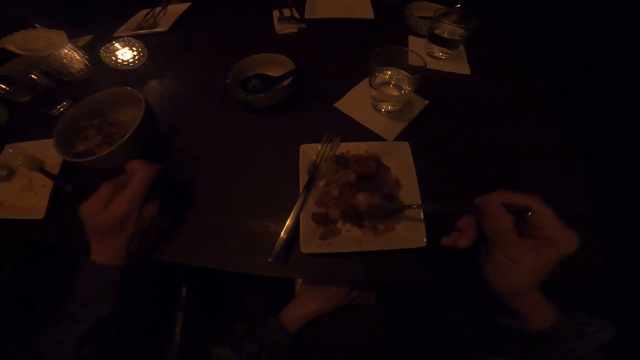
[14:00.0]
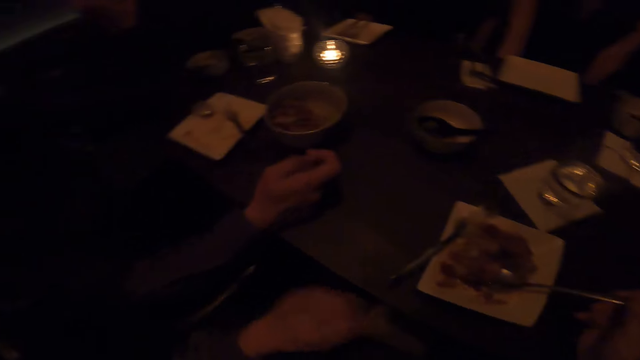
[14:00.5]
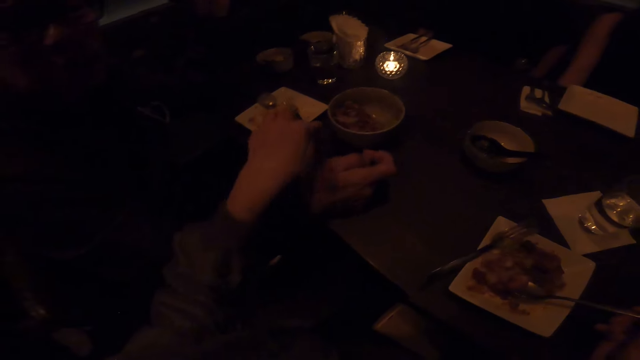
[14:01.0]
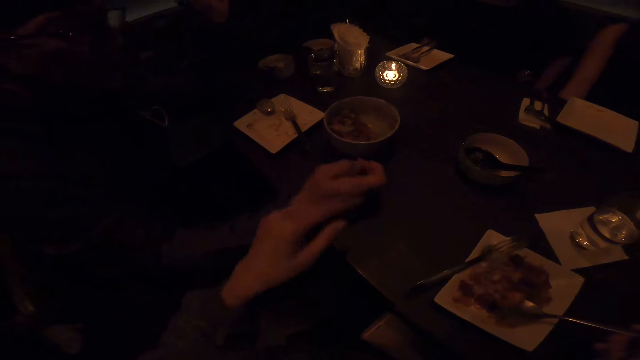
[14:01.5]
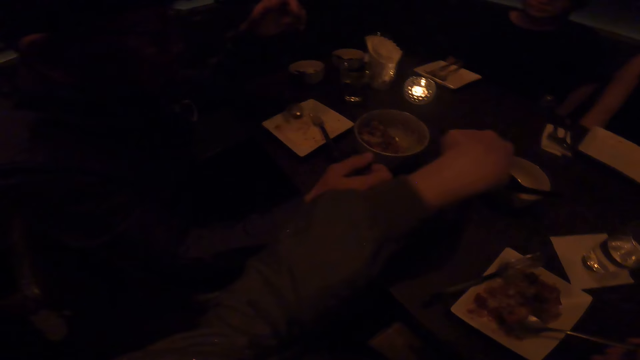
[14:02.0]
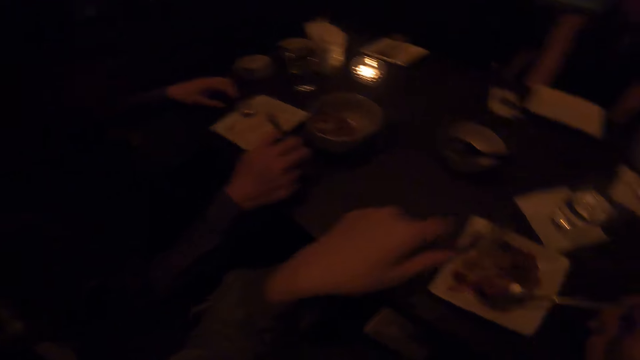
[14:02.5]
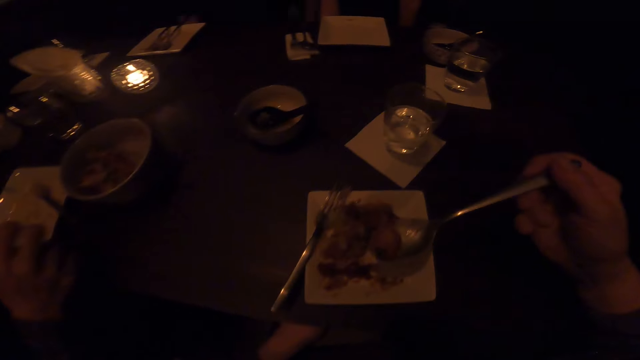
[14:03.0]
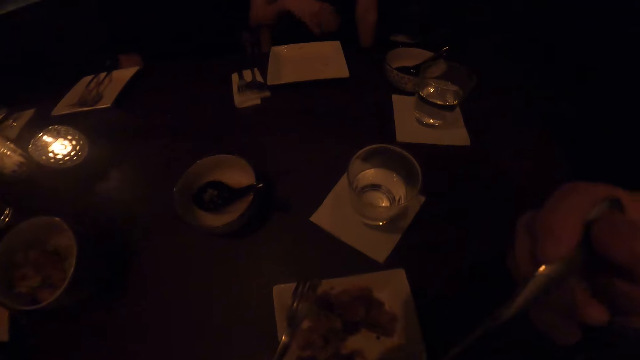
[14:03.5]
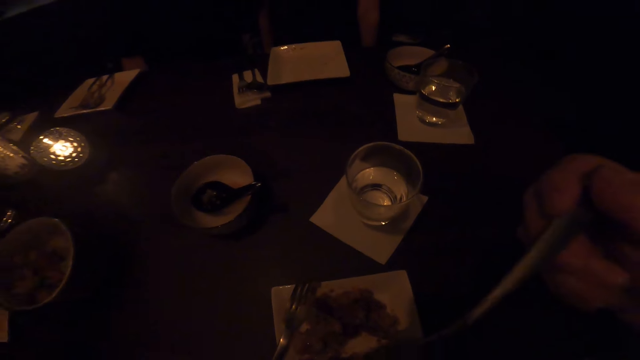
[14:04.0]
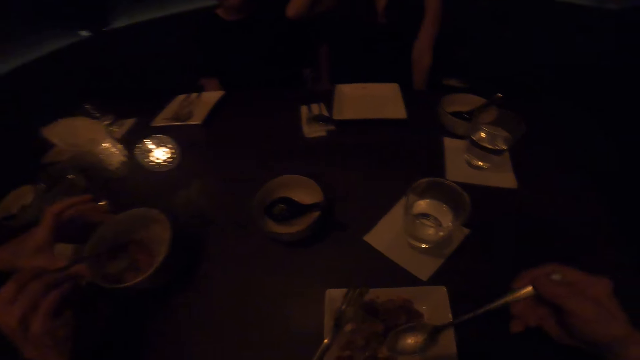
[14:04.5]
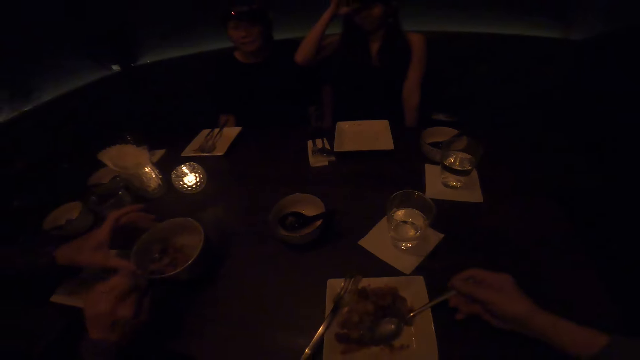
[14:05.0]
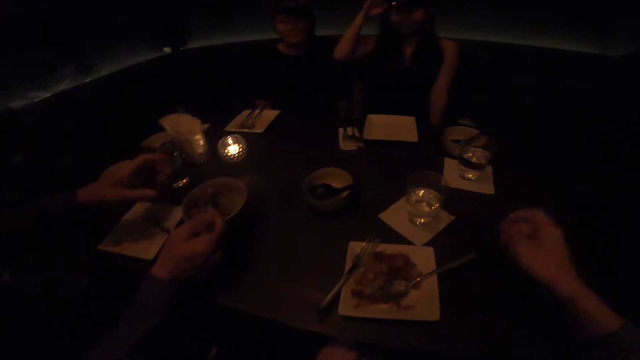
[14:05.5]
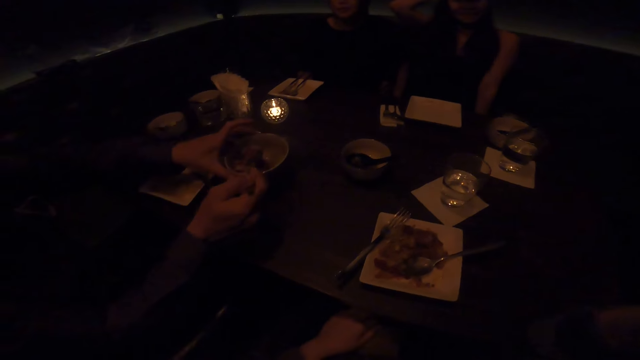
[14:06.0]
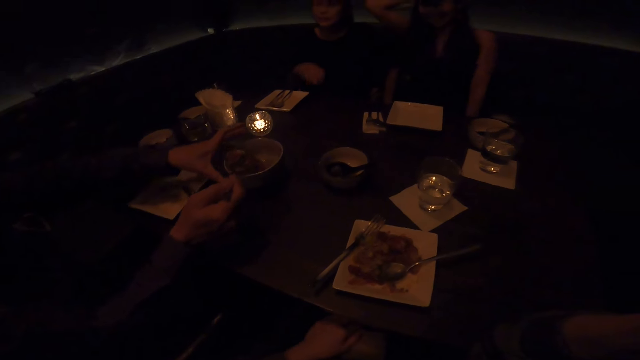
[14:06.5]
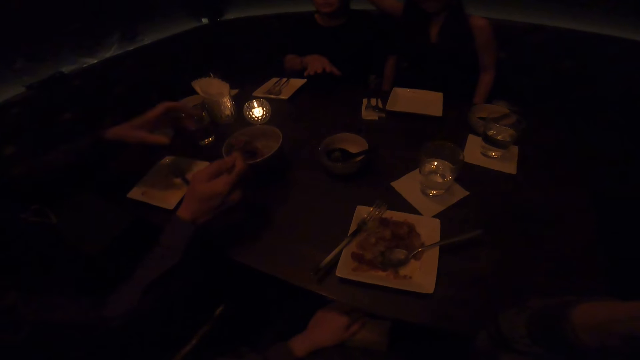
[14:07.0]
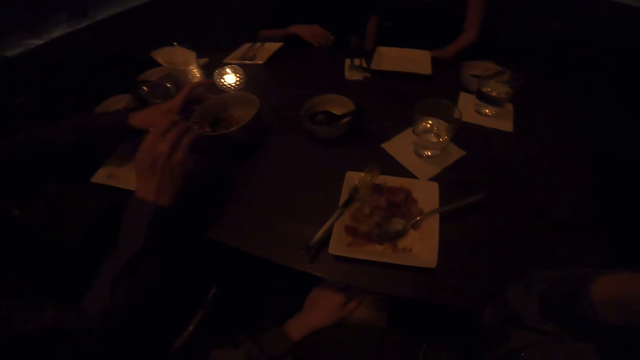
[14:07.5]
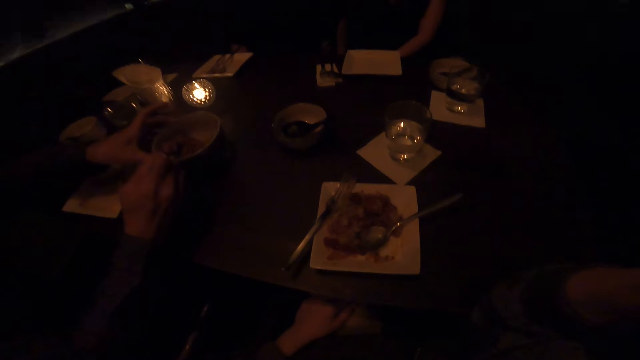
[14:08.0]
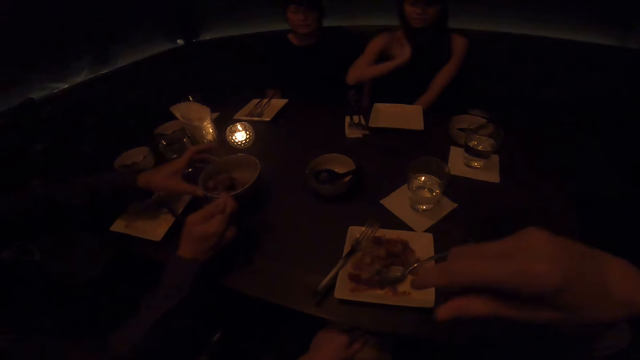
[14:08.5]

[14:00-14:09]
The camera wearer points at the food. They eat the food. A man moves the bowl on the table. Another man scoops the food. The camera wearer pushes the bowl. A woman shakes her right hand. The other man pulls the bowl.

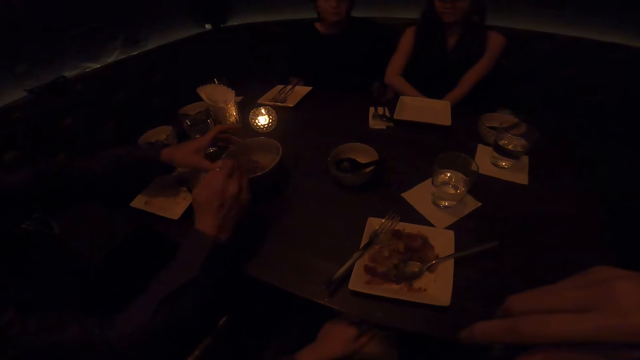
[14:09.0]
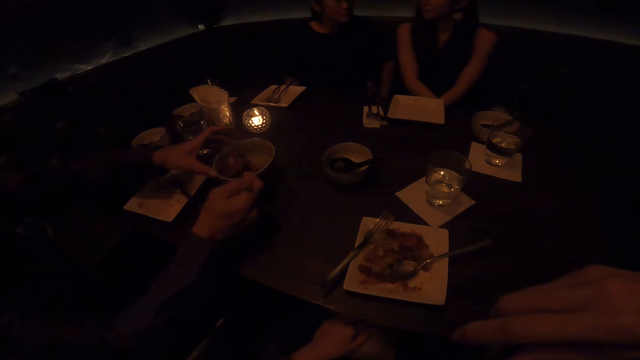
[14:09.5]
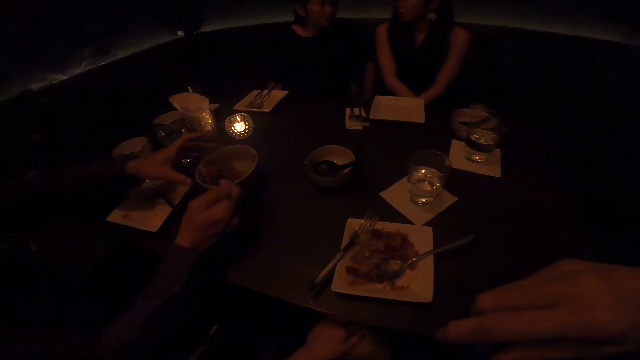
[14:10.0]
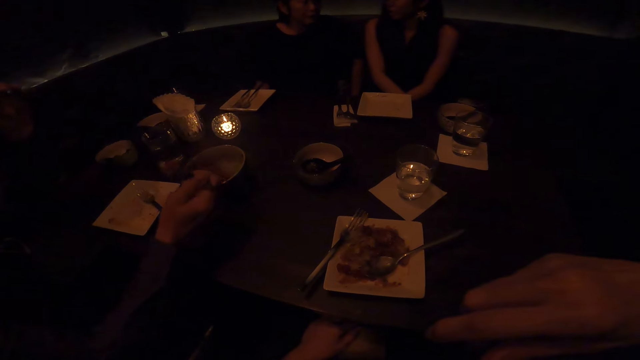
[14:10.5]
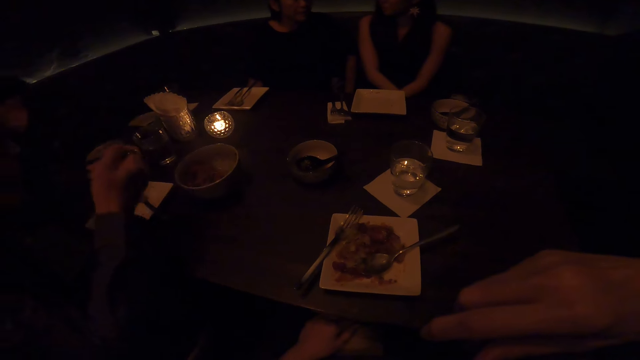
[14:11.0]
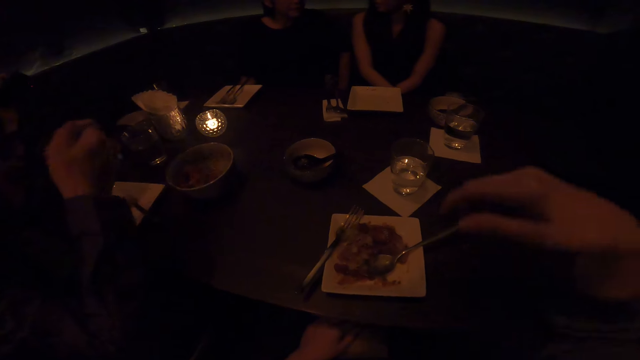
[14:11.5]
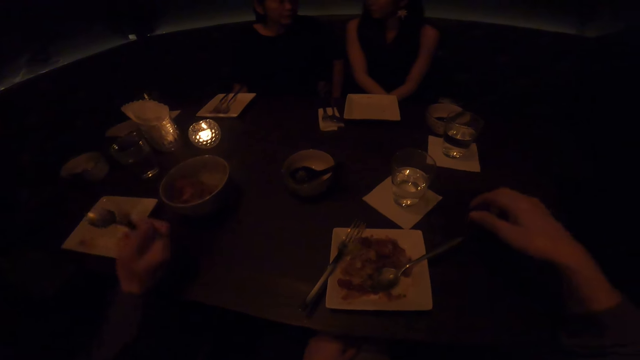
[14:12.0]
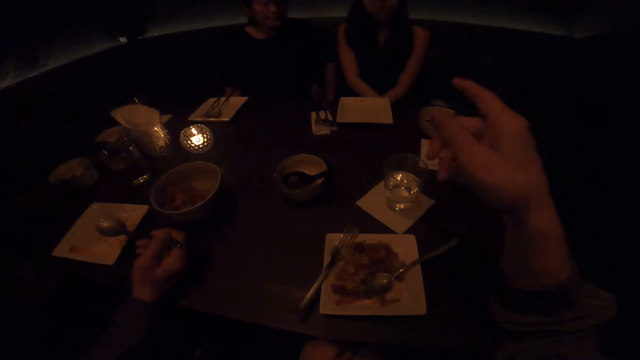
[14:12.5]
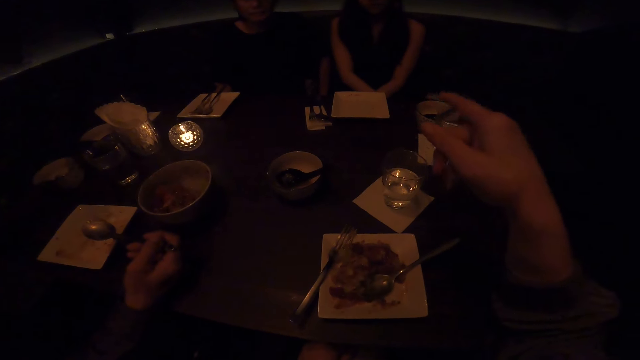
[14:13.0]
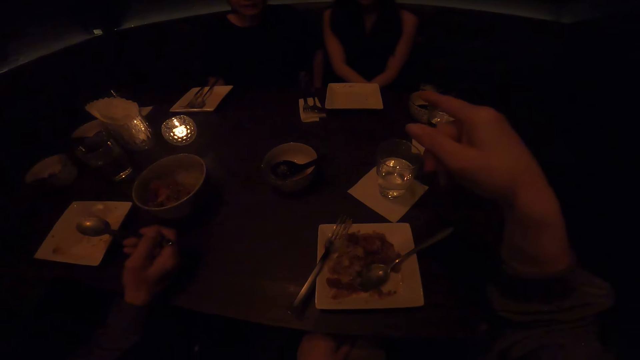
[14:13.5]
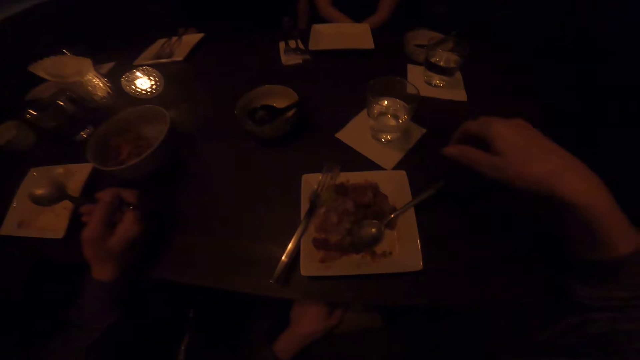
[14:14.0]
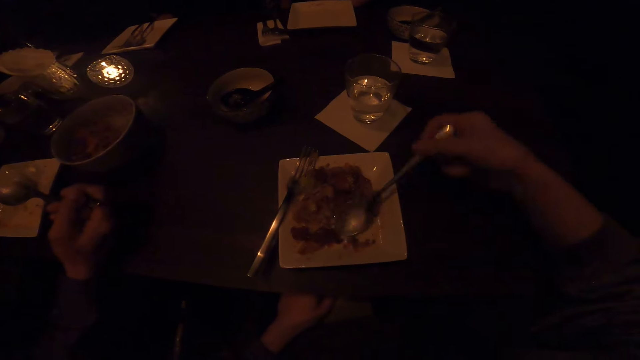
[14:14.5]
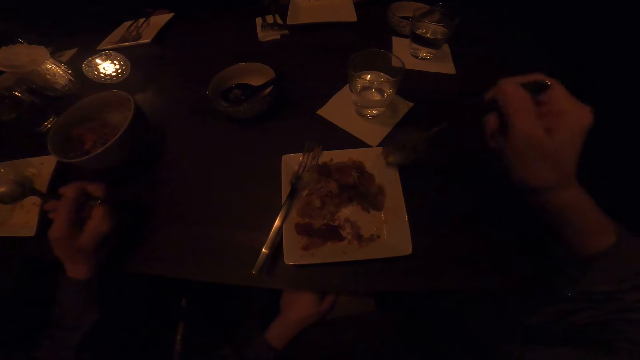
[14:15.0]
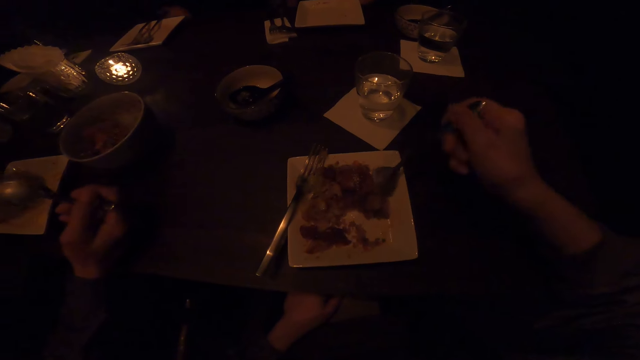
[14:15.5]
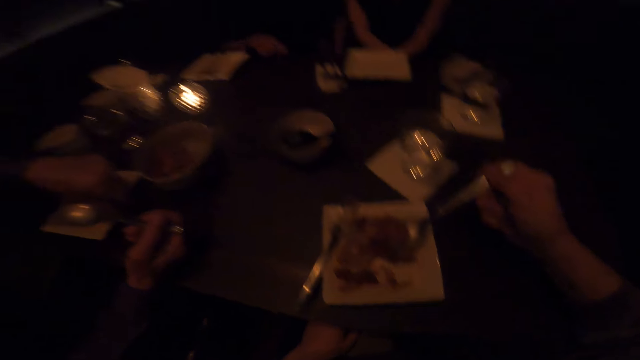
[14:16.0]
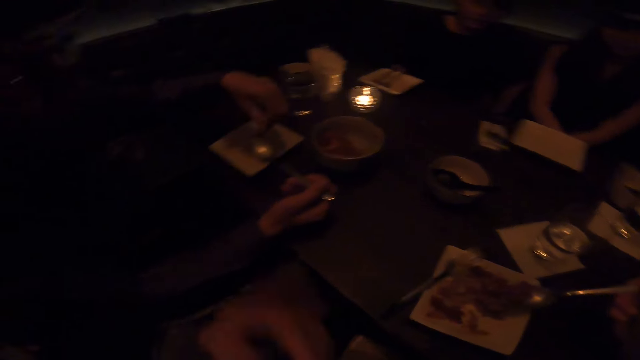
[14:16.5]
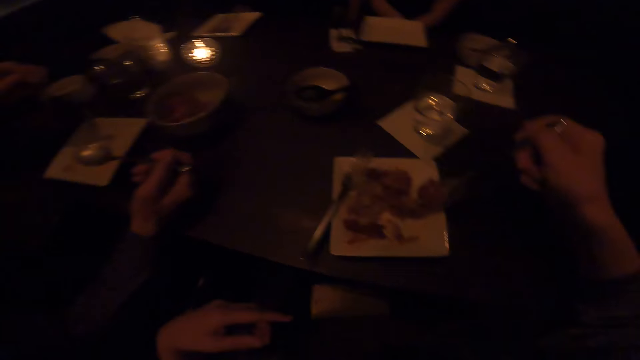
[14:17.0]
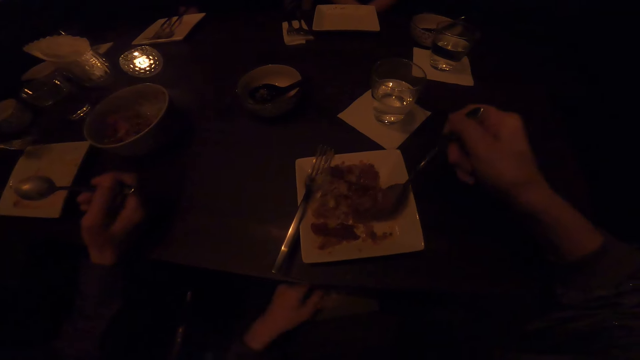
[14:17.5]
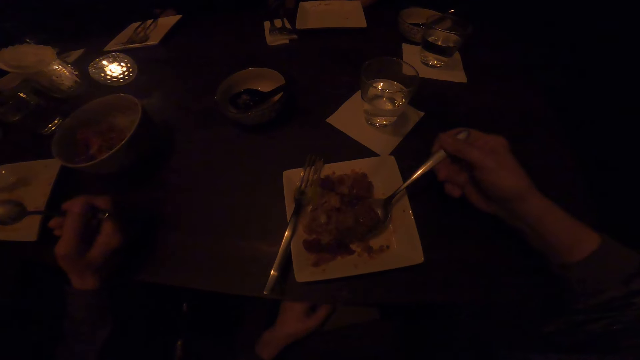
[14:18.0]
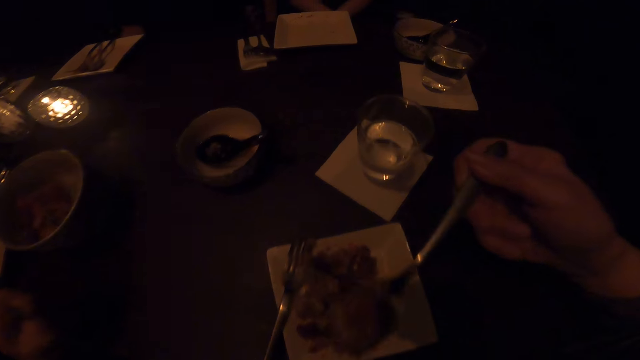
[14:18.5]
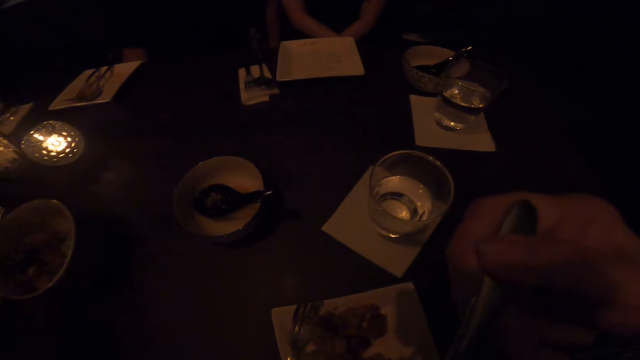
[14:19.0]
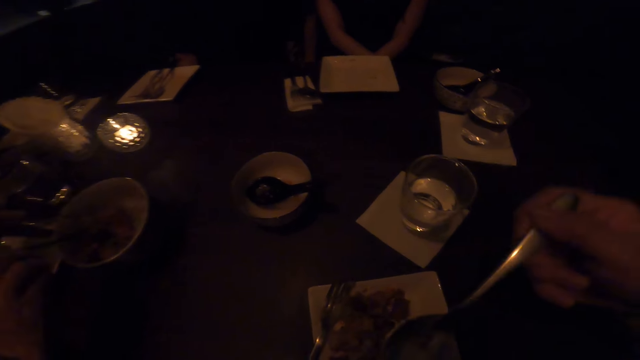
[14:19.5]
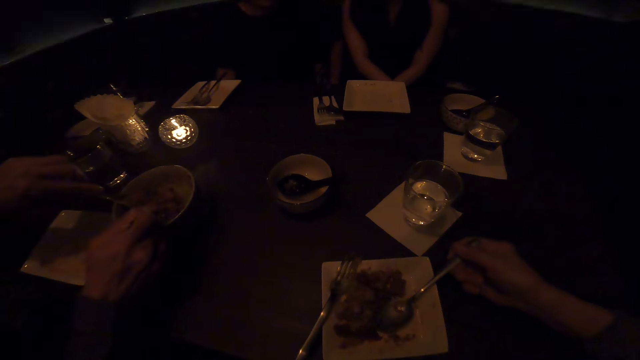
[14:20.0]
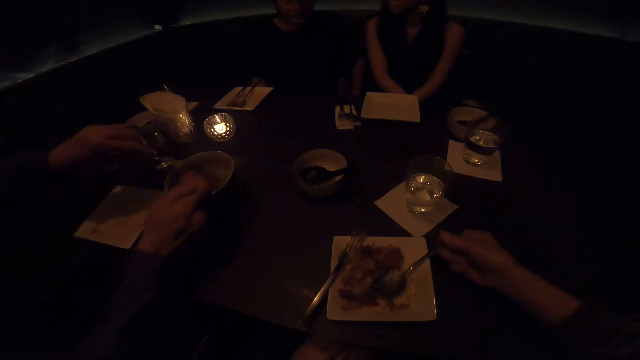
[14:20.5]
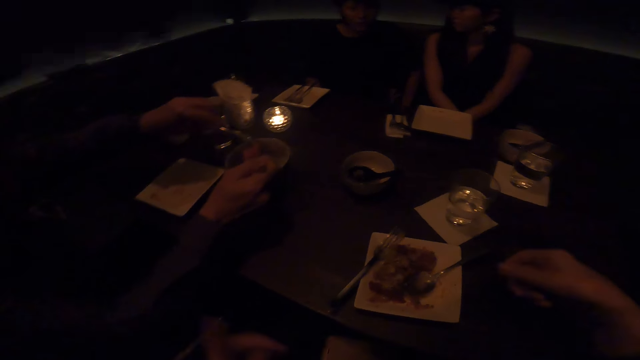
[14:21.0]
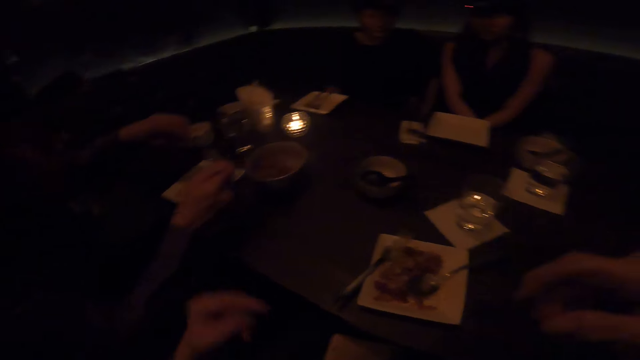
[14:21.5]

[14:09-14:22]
A man scoops the food in the bowl. The man eats the food. The camera wearer points at the friends. The man, another man and a woman sit in the dining room. The camera wearer holds the spoon. They scoop the food in the plate. The first man holds the fork. The camera wearer eats the food. The first man holds the food with the fork and spoon. He scoops the food in the bowl.
